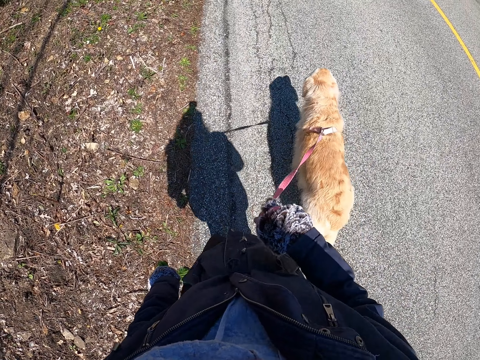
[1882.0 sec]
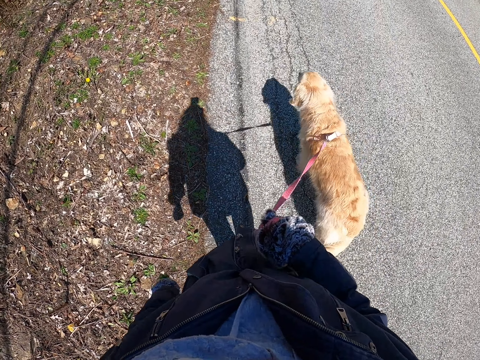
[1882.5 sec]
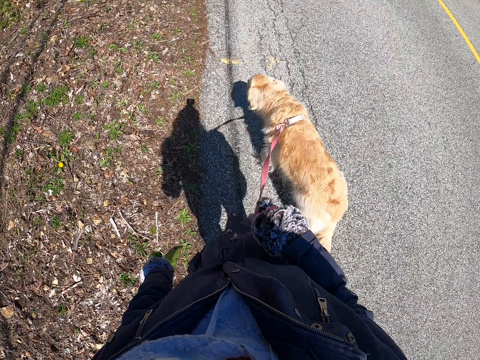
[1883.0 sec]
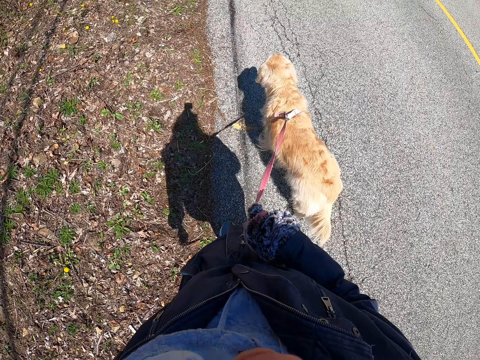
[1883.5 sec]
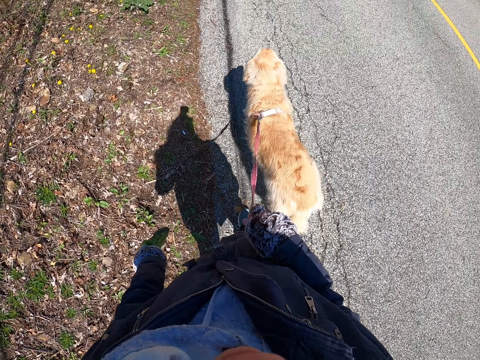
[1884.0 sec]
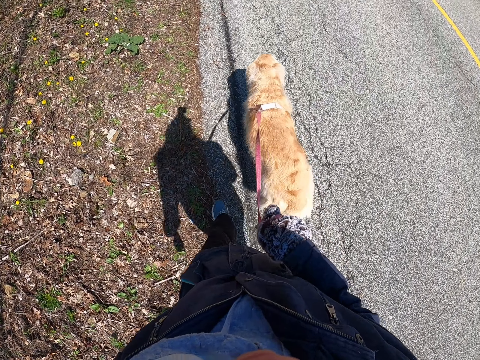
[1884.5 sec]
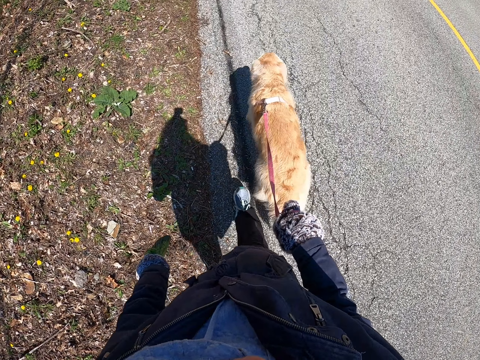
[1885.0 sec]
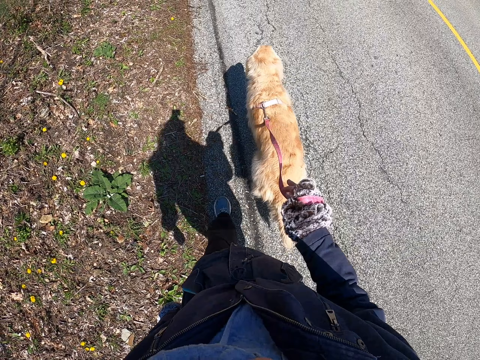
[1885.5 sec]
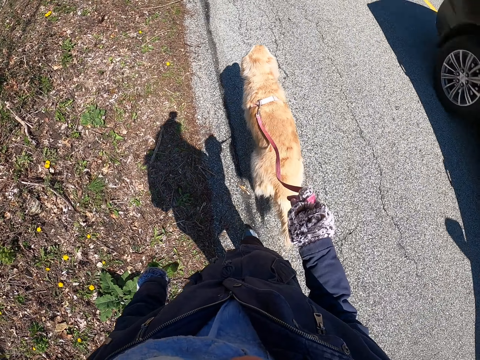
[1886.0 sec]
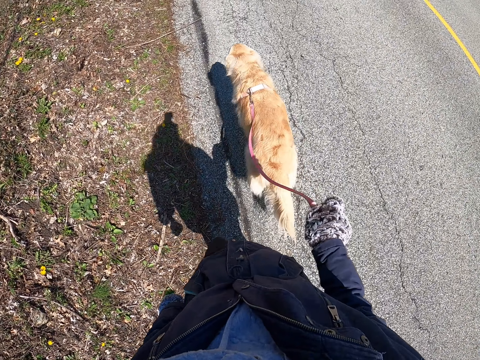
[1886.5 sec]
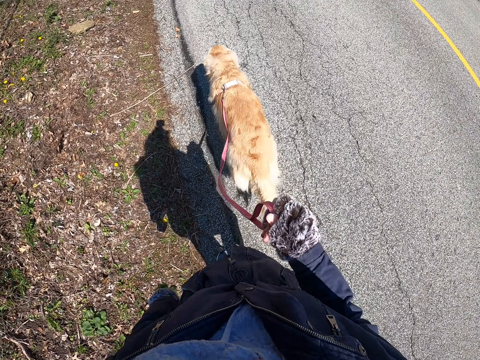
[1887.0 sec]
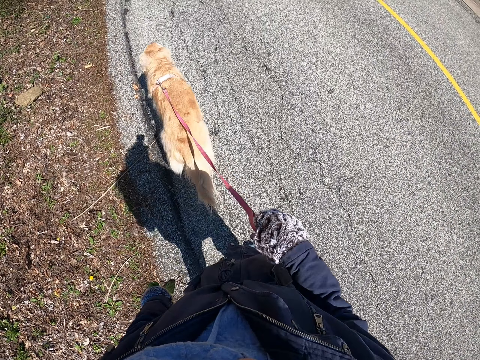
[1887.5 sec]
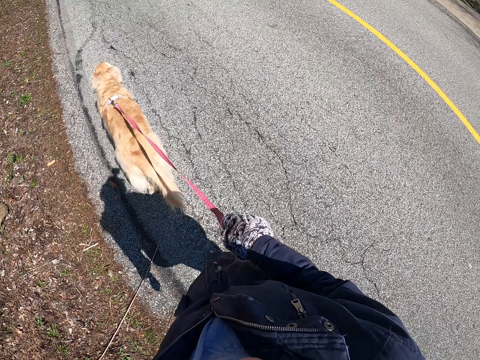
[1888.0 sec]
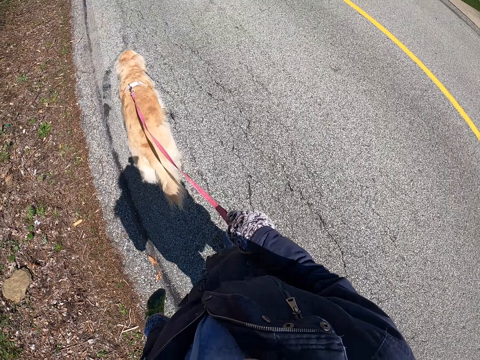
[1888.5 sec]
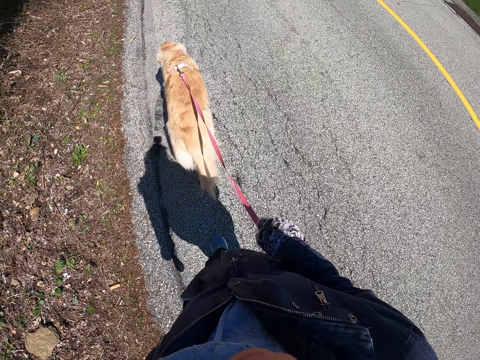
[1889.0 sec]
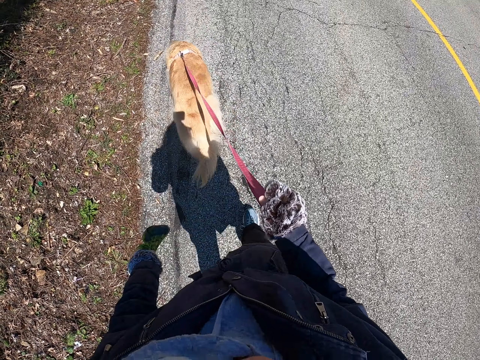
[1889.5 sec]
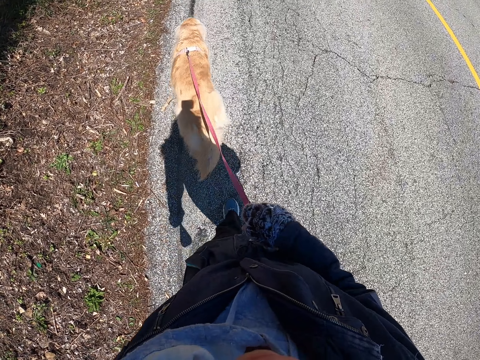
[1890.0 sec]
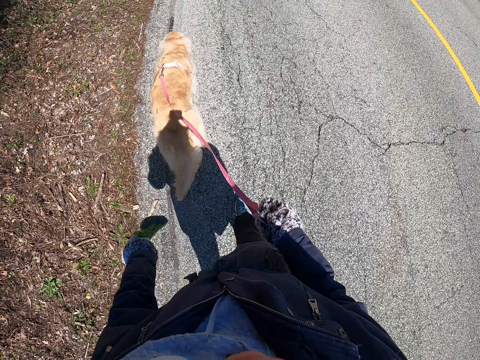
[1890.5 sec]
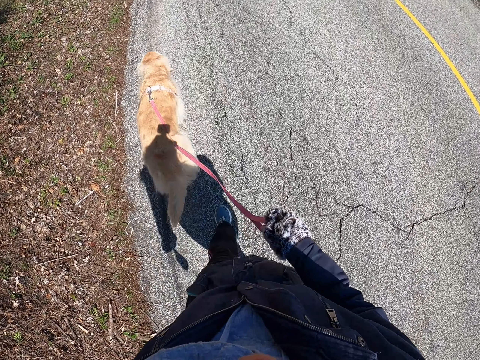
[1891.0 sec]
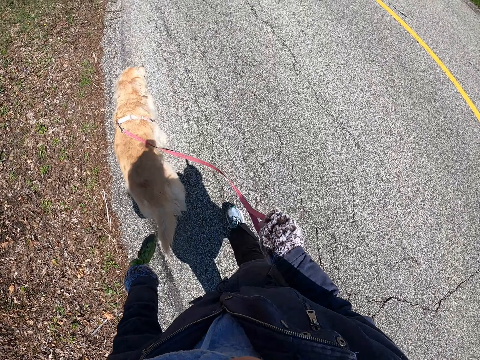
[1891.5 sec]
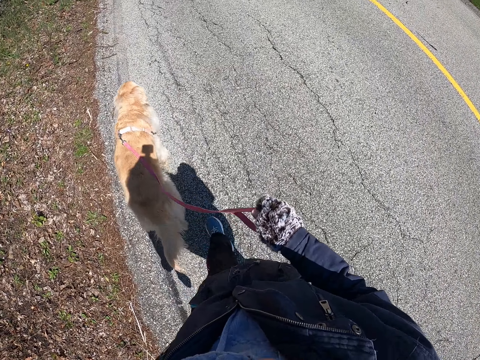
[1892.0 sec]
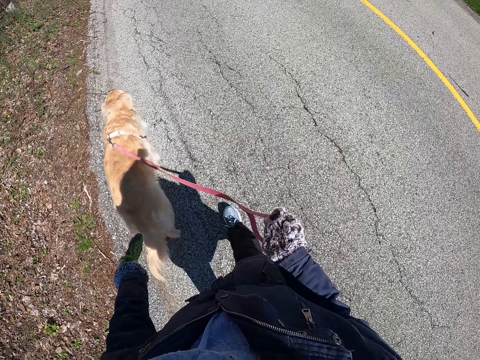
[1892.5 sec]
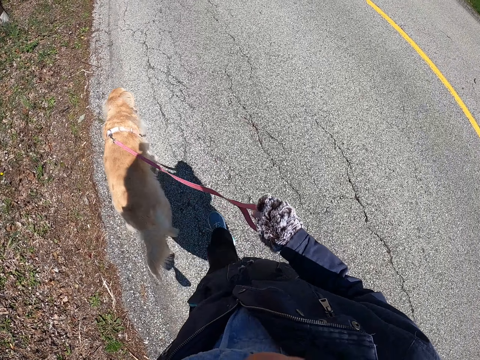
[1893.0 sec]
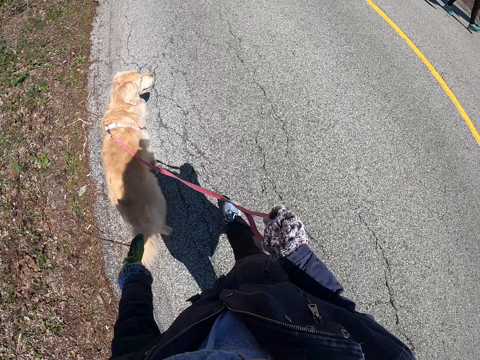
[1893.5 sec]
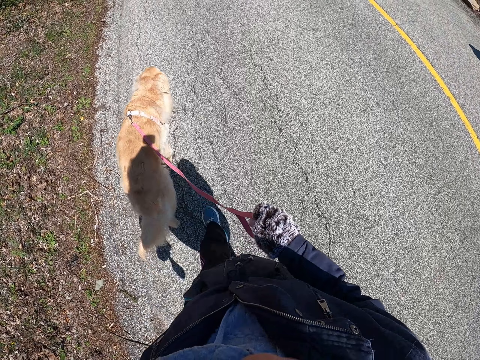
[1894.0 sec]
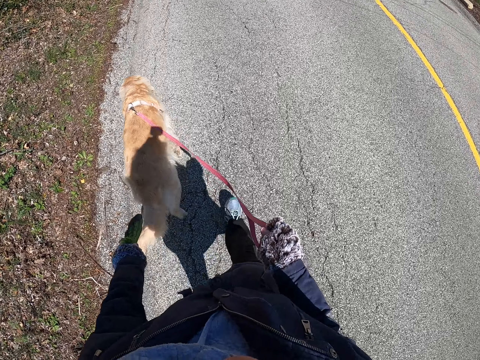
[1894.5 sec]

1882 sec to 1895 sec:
The camera wearer walks with a dog in front of him.

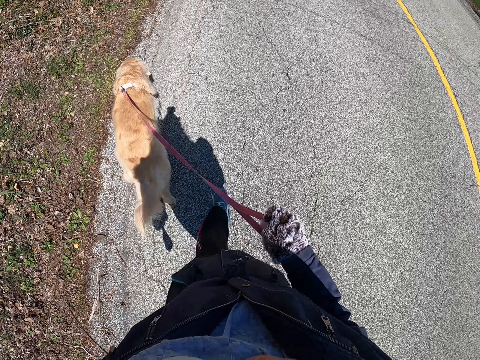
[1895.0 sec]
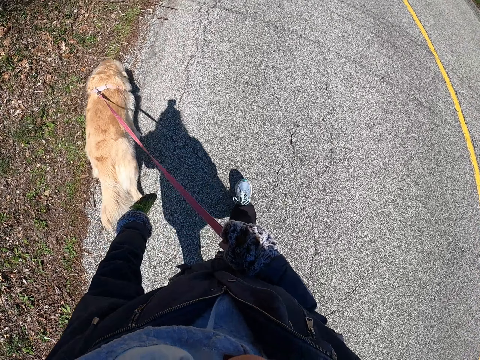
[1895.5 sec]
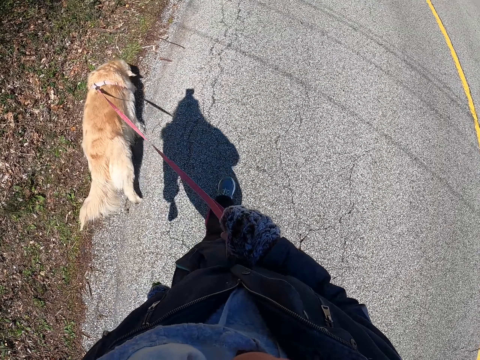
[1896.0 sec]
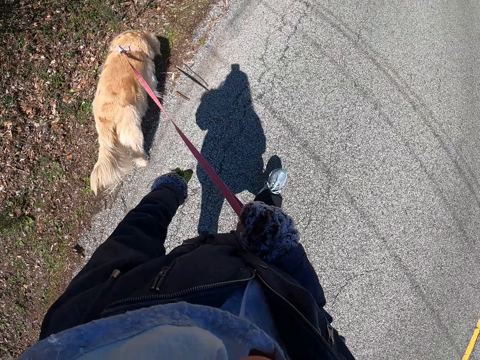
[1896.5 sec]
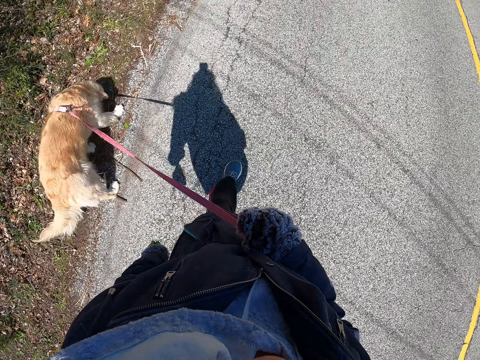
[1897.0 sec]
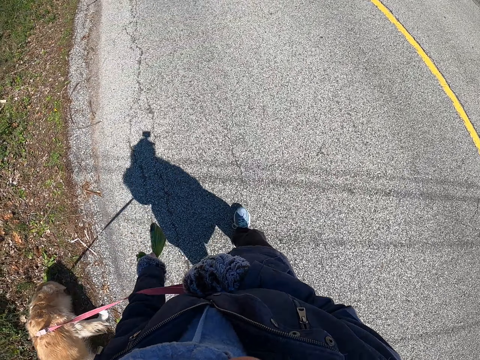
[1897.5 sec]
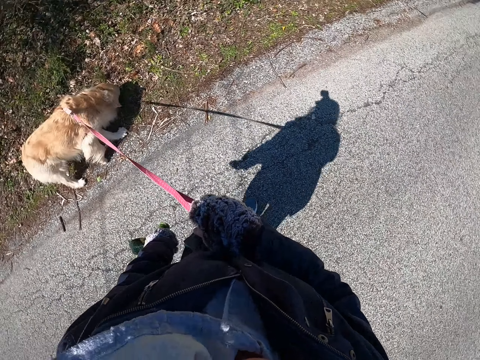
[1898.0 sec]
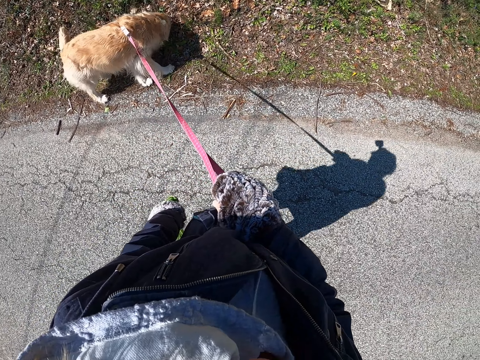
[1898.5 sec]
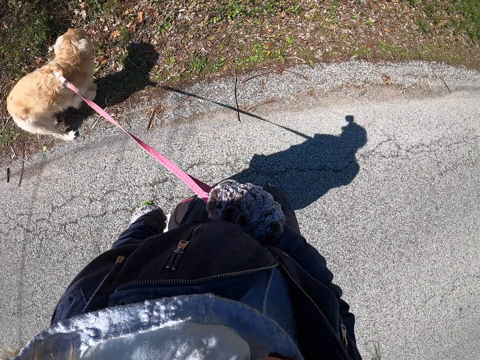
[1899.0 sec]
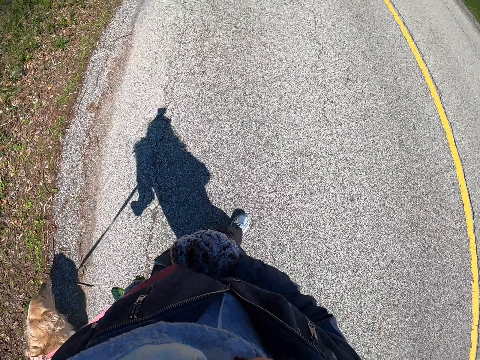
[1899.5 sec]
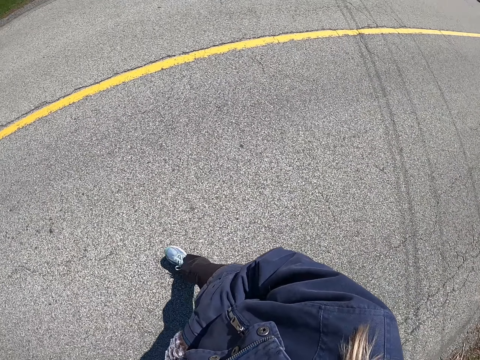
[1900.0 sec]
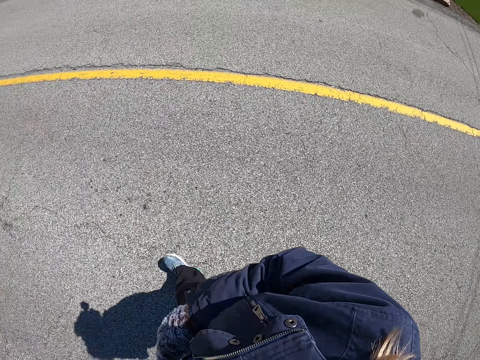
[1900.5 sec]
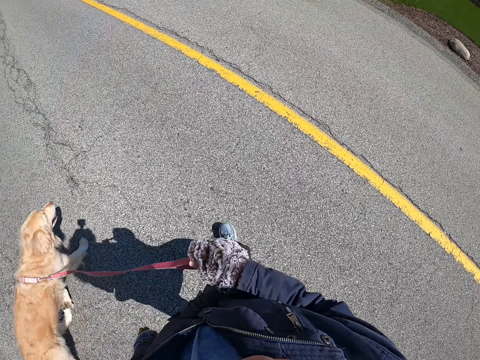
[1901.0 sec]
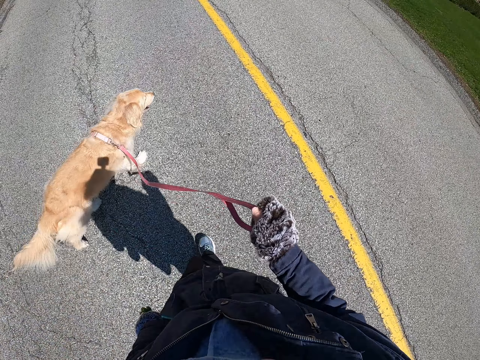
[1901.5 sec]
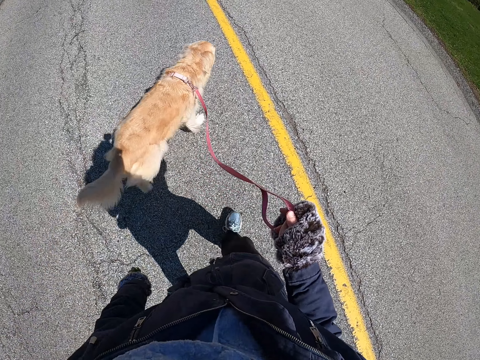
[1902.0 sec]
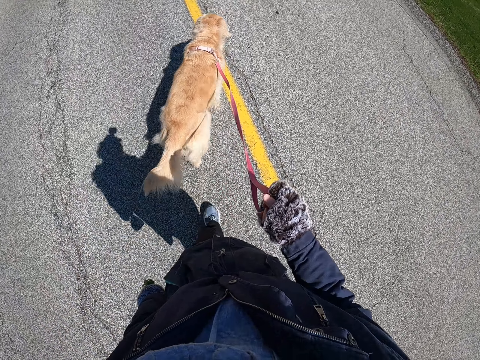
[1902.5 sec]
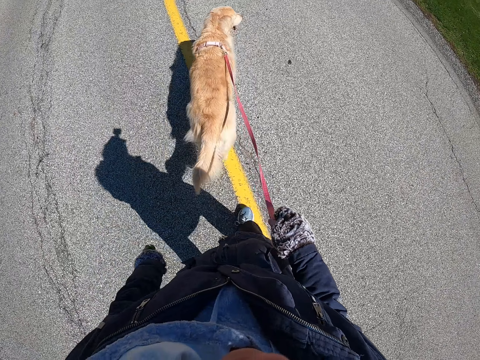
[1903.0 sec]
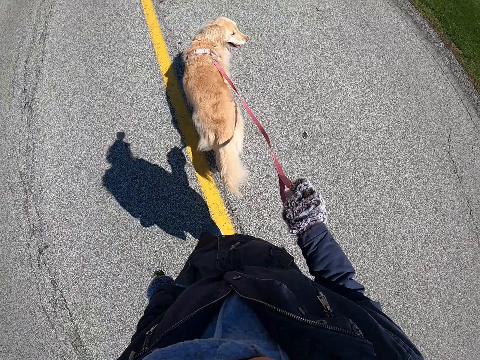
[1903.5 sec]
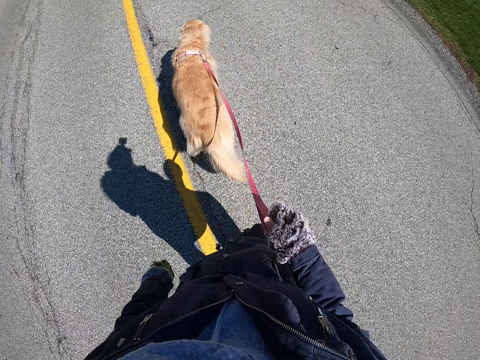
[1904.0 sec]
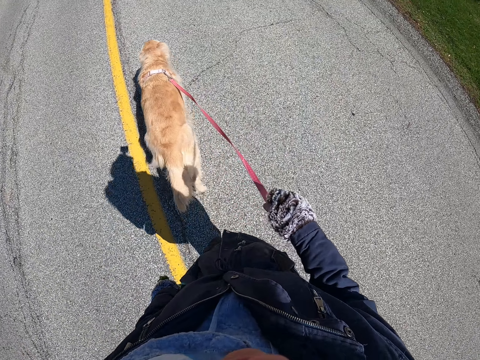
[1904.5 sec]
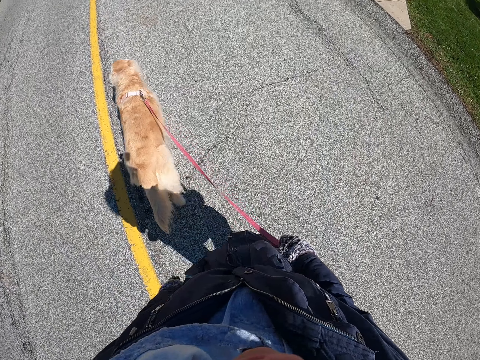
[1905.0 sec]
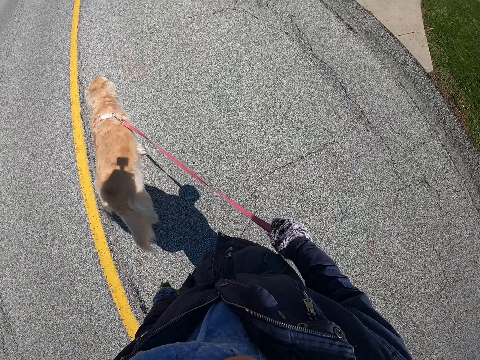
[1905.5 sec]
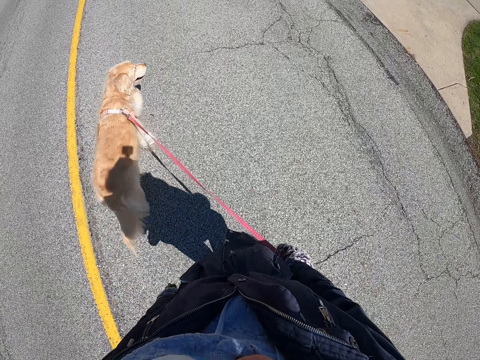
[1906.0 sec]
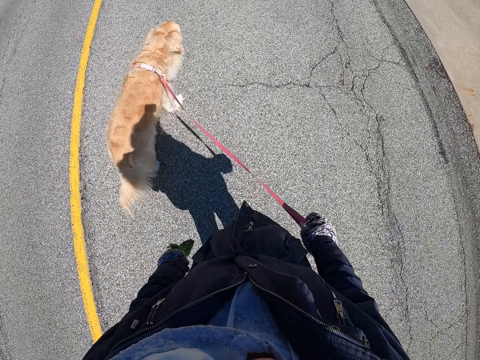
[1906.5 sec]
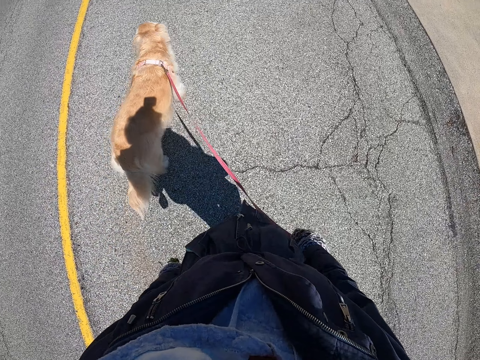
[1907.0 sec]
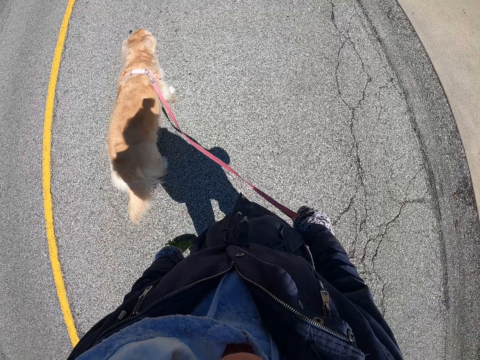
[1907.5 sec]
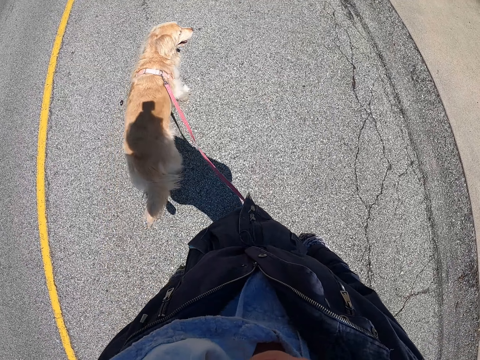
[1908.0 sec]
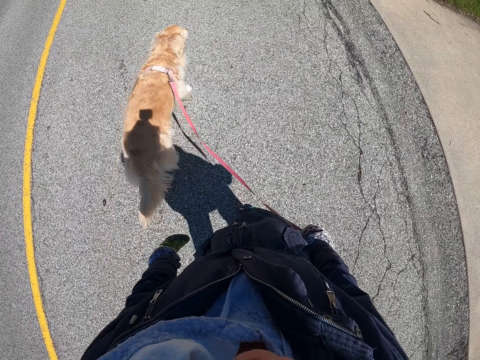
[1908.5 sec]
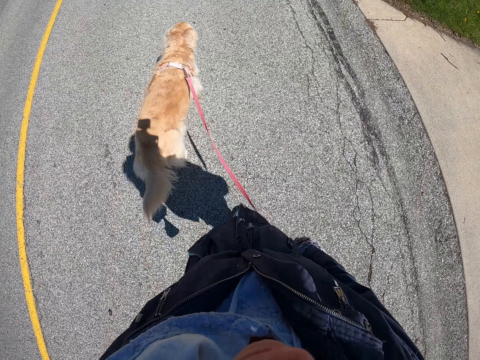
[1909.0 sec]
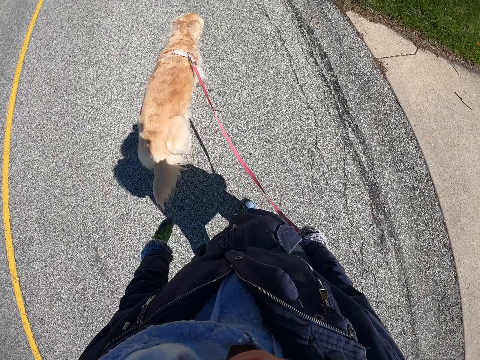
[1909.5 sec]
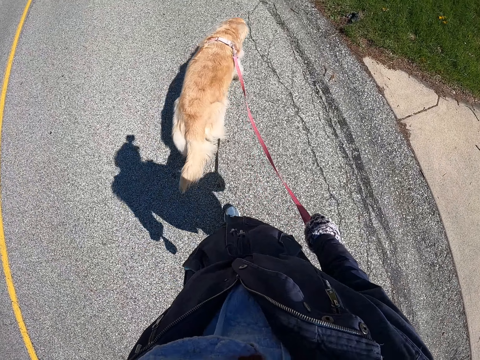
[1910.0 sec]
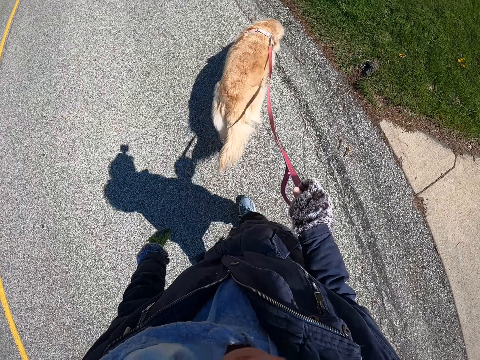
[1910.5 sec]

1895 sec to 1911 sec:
The camera wearer turns. He looks around the road. He walks with a dog in front of him.
